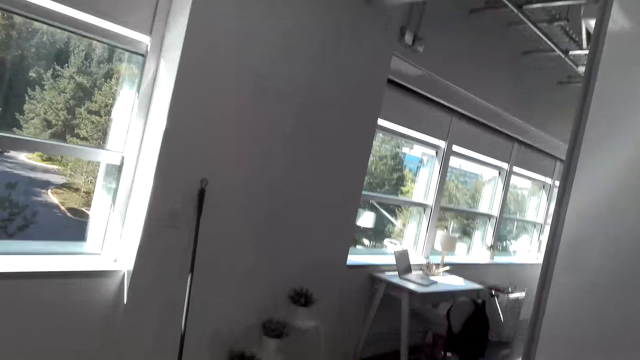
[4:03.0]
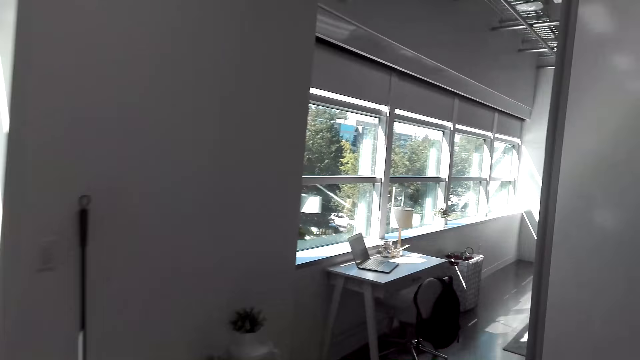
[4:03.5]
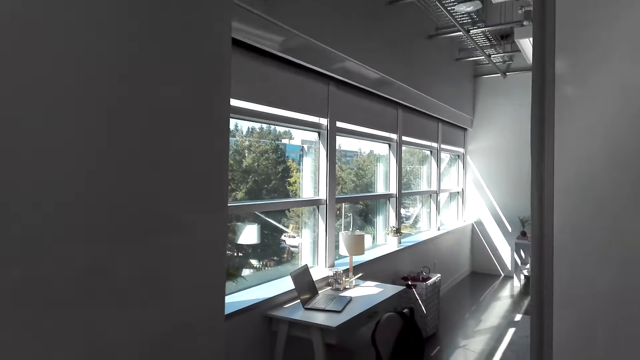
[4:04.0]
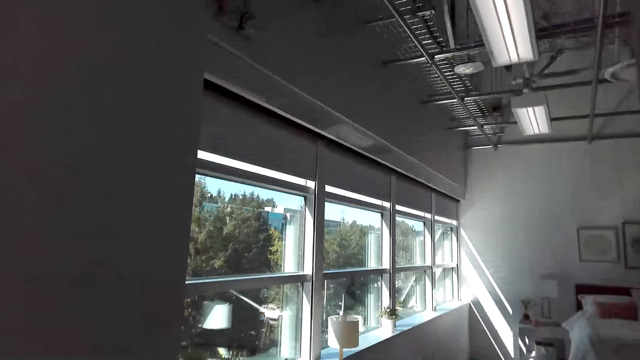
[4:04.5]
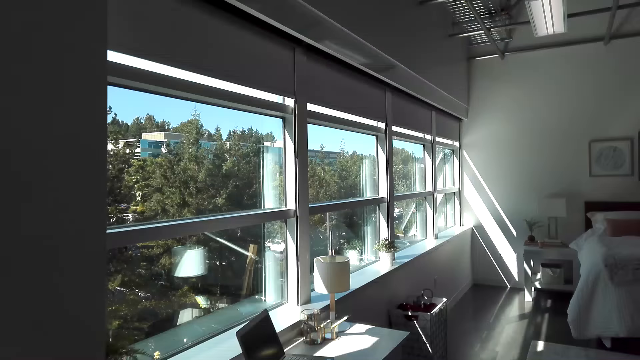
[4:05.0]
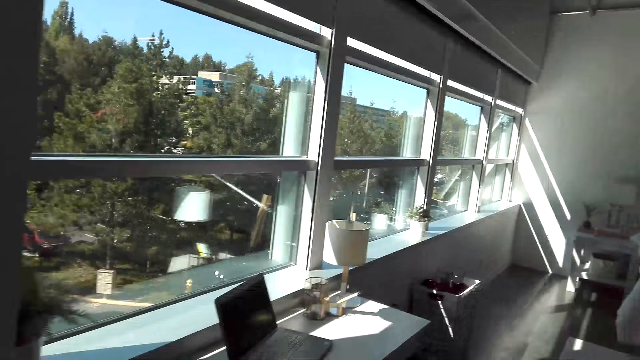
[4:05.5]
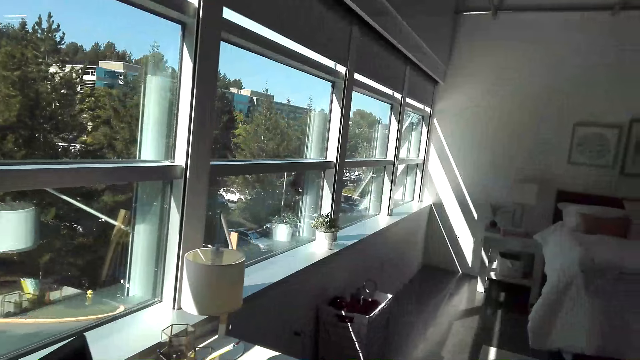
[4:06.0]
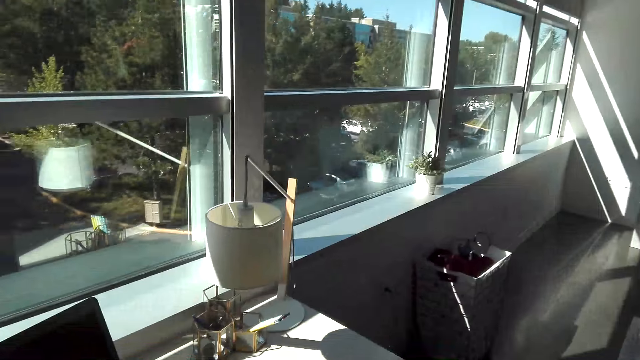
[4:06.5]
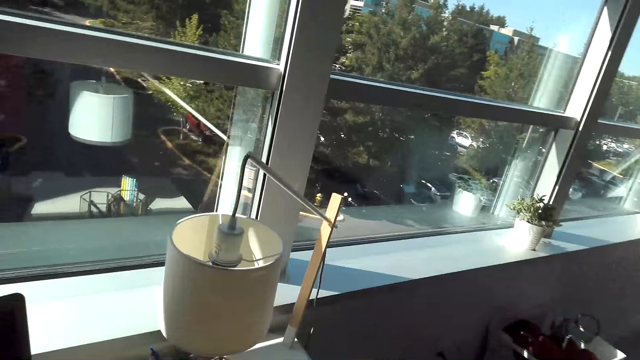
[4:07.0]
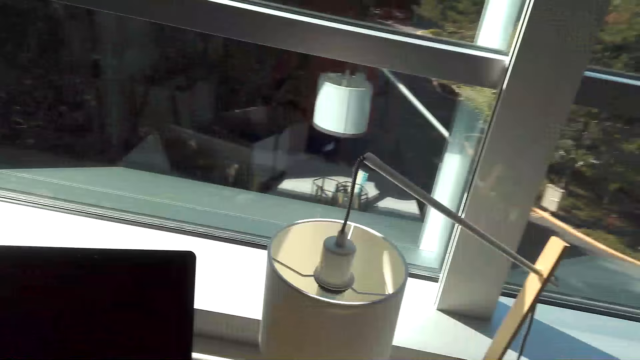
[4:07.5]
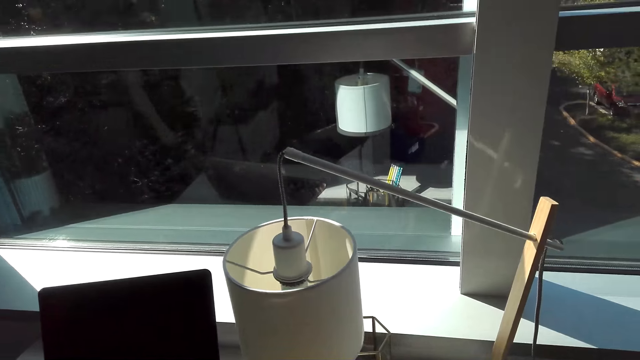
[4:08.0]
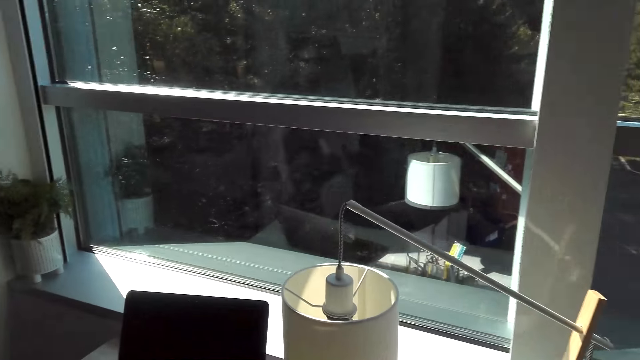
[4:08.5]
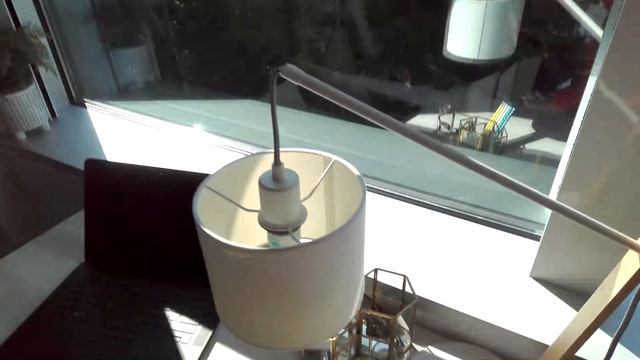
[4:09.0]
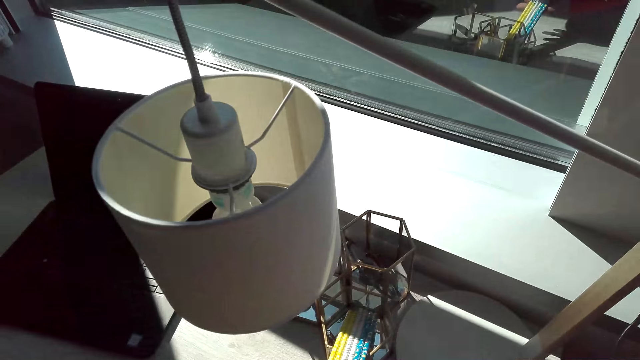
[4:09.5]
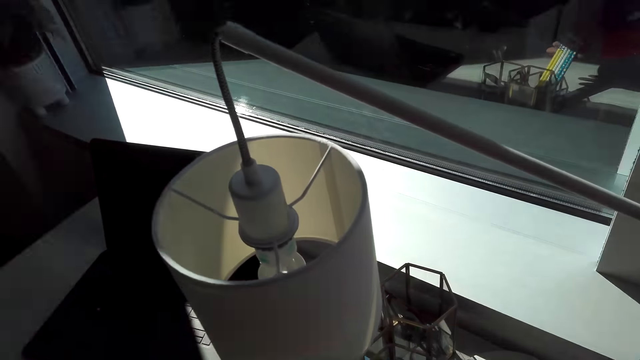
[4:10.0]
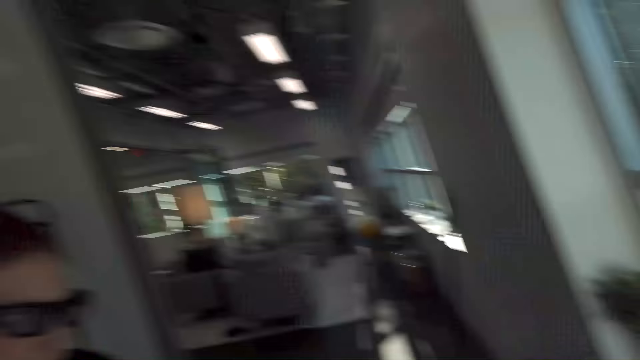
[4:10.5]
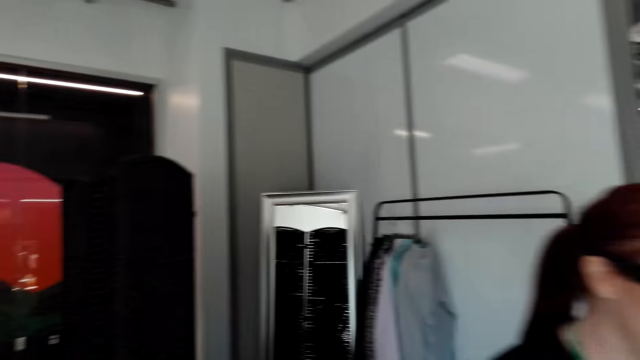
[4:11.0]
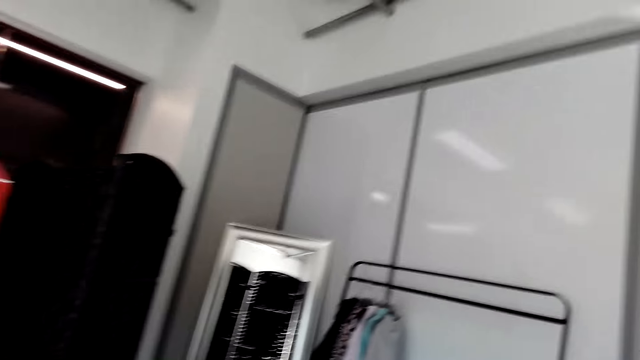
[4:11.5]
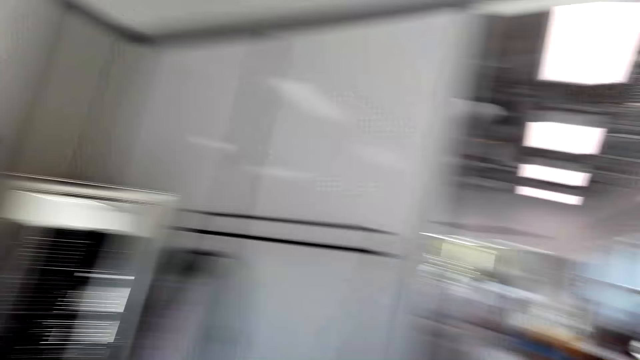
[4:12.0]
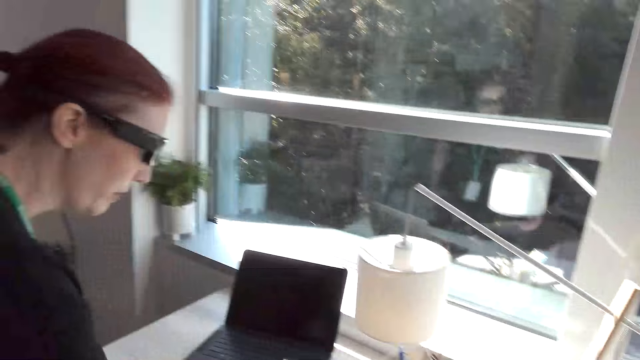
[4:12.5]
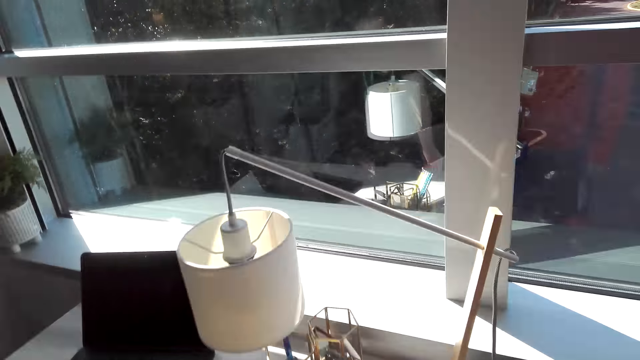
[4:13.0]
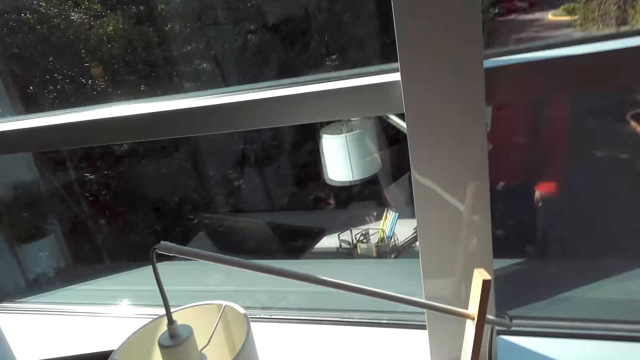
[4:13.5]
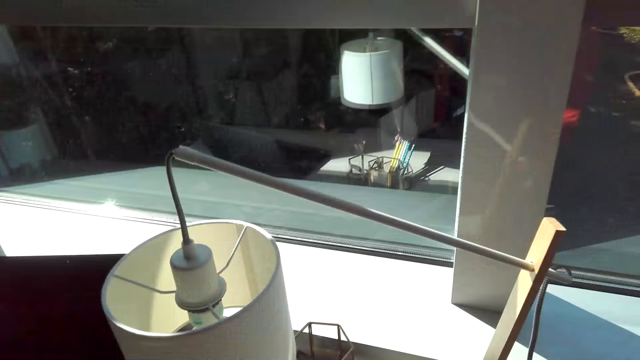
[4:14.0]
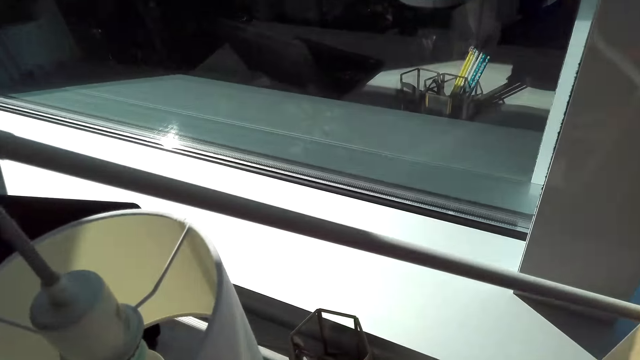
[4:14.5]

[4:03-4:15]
The camera wearer walks in the bedroom. They stand beside the window. A person stands beside the camera wearer.

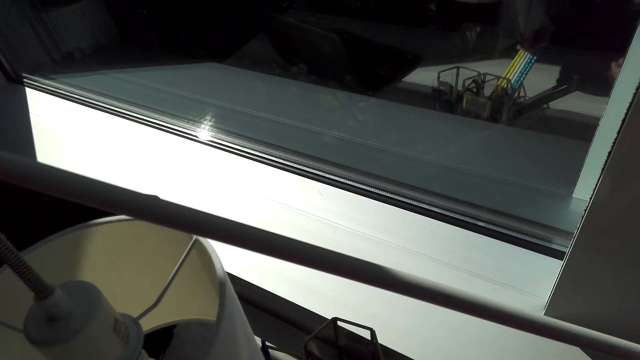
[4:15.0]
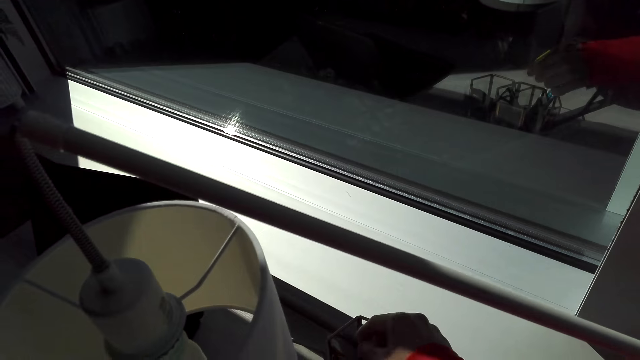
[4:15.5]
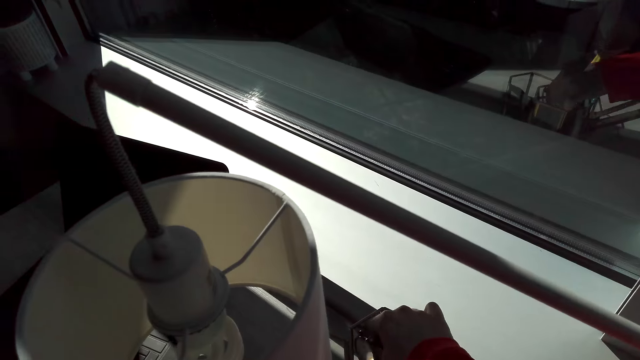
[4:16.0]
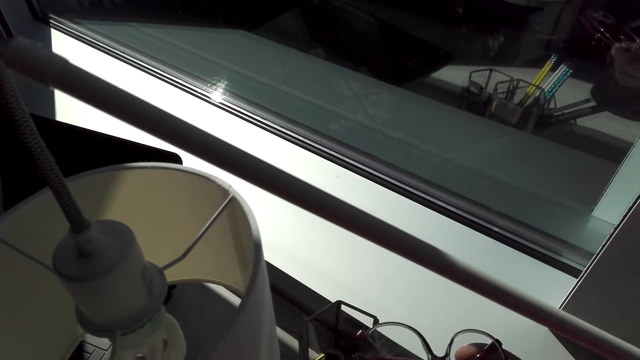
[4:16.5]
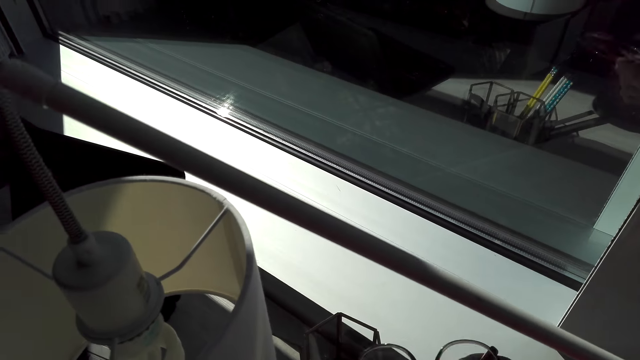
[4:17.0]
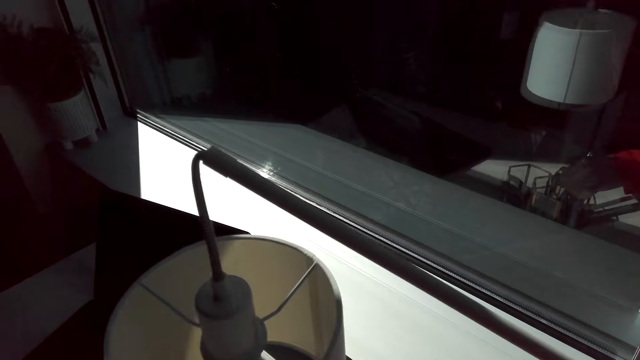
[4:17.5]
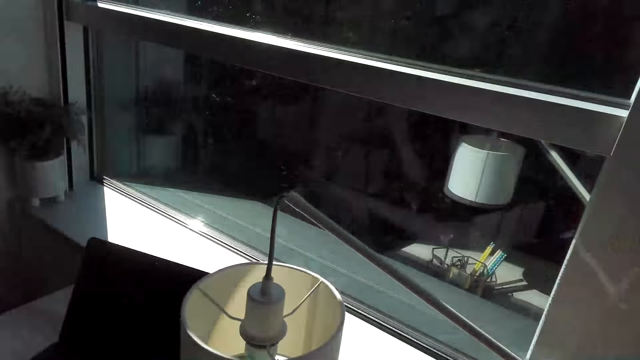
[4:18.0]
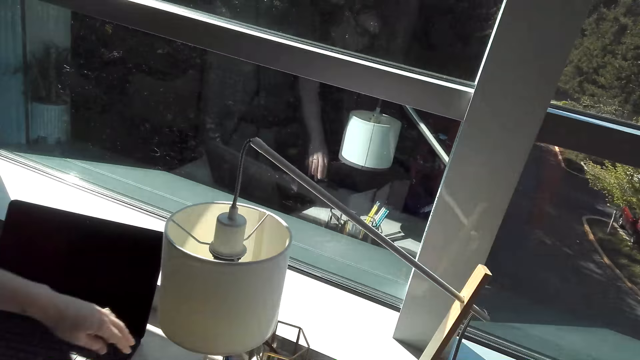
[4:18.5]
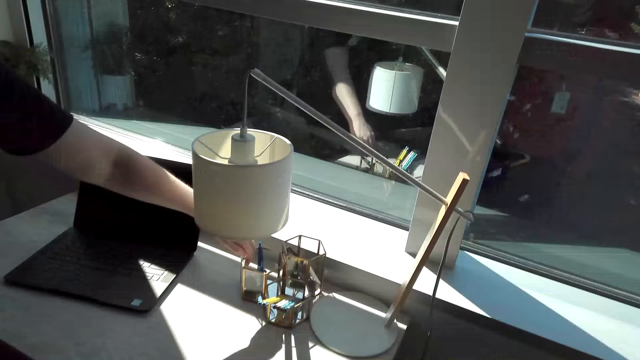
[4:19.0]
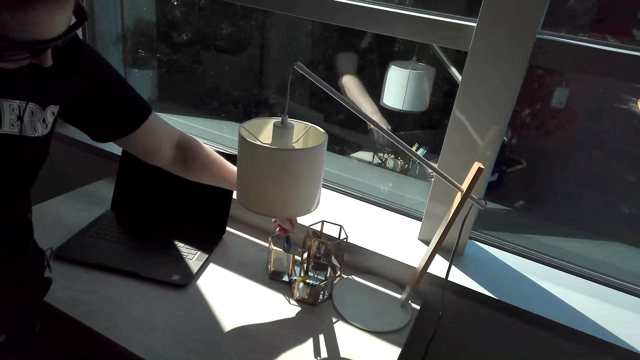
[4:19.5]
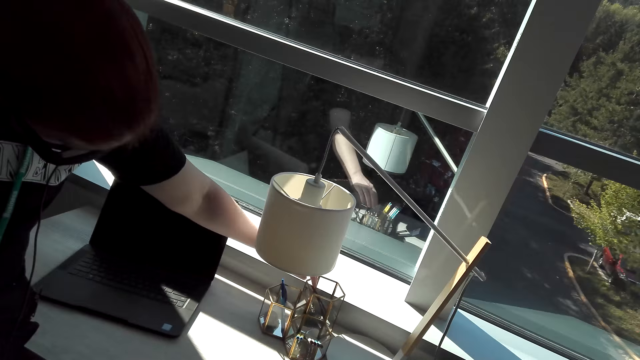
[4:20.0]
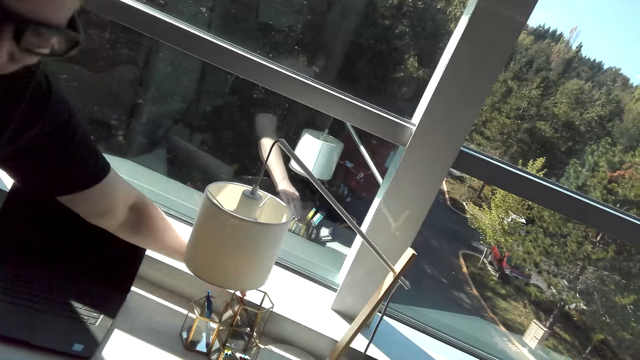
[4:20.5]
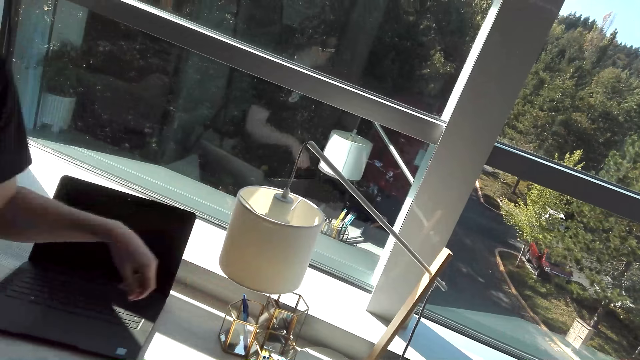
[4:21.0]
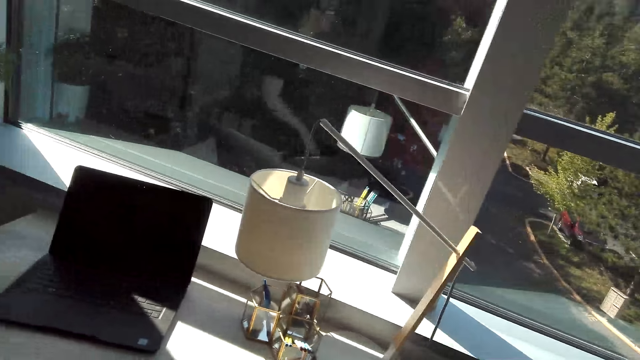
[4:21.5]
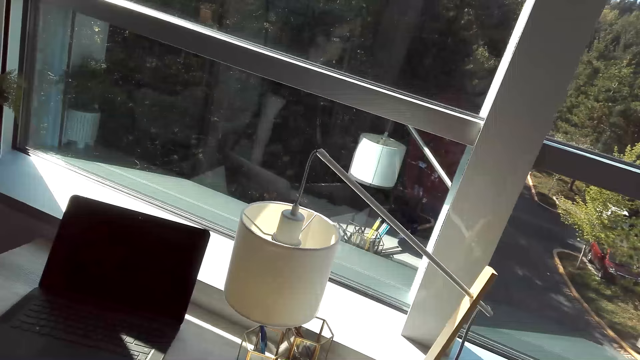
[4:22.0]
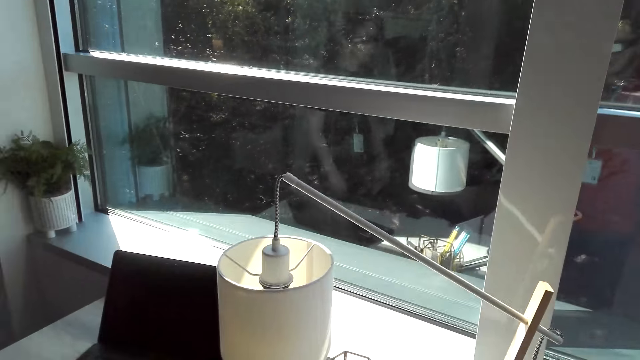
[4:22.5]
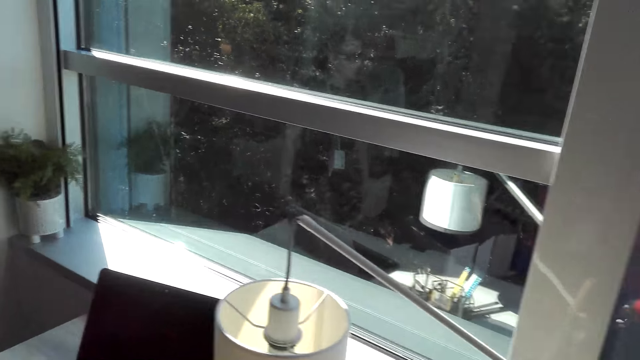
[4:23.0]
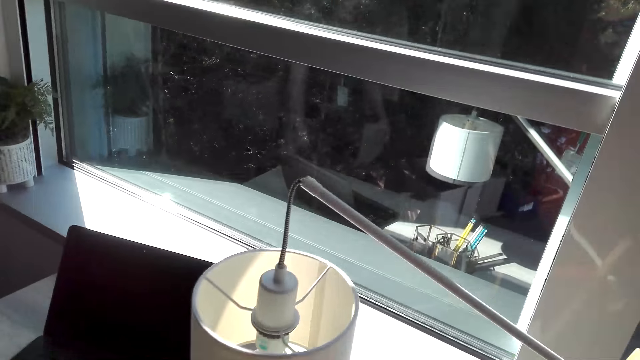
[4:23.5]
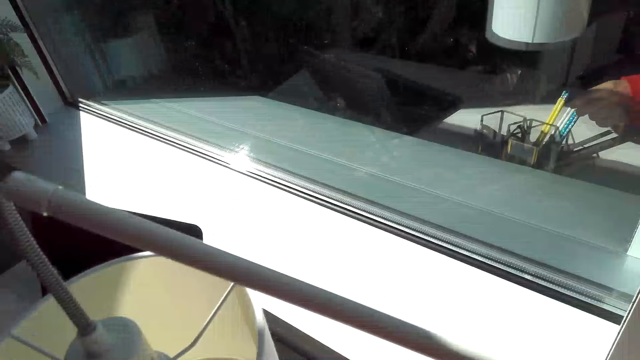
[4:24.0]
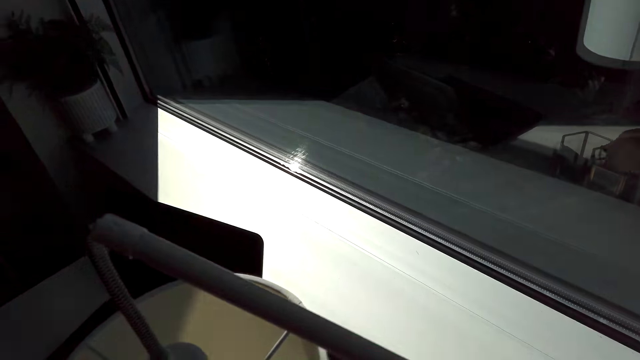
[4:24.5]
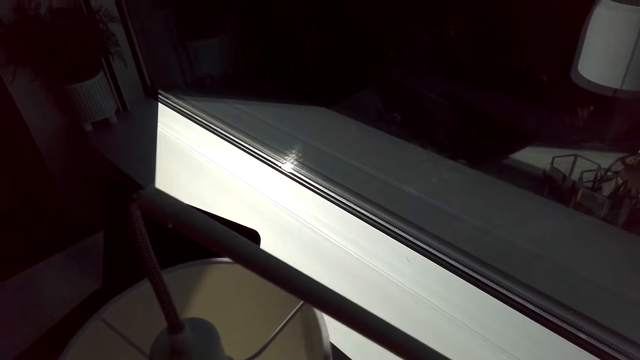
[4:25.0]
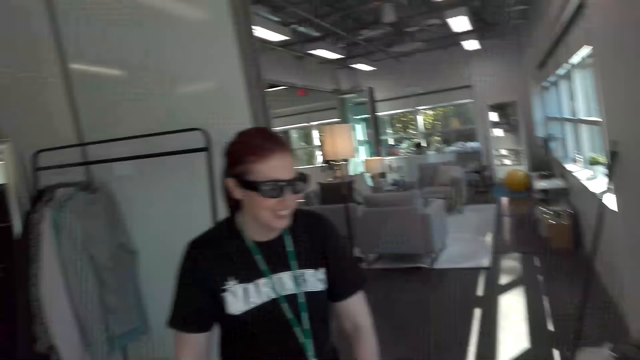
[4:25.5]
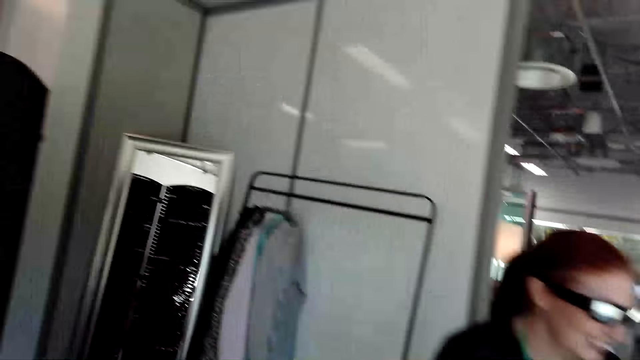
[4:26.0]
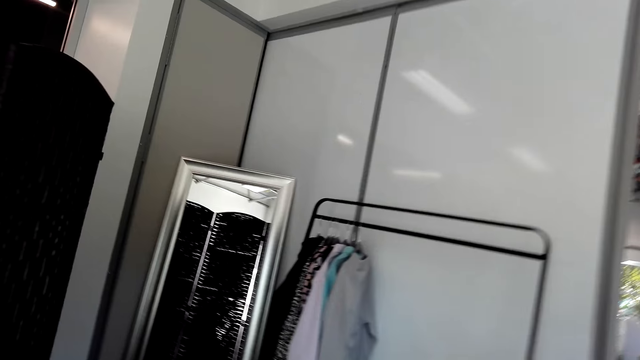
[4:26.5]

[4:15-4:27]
The camera wearer picks the spectacles from the case. A person picks something. The person inserts a hand in the stand. The camera wearer looks around the house and moves towards the window.
